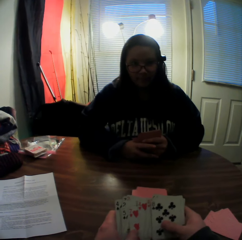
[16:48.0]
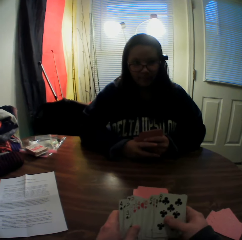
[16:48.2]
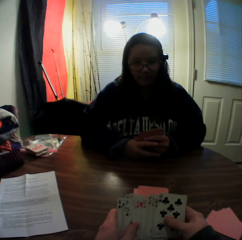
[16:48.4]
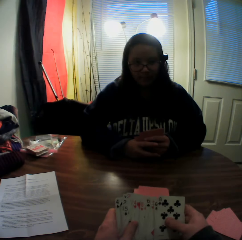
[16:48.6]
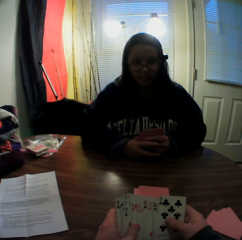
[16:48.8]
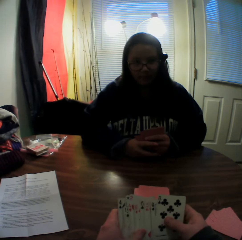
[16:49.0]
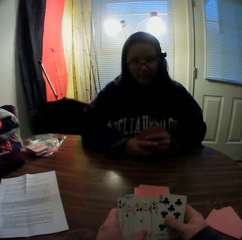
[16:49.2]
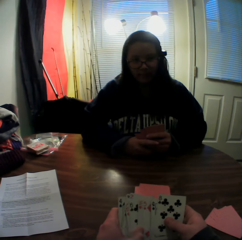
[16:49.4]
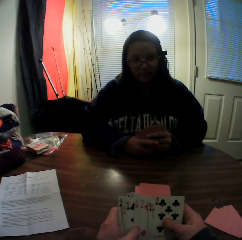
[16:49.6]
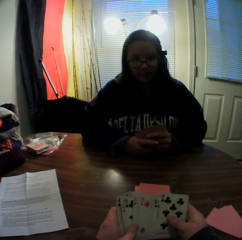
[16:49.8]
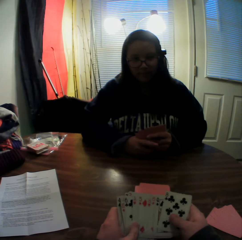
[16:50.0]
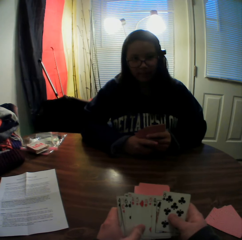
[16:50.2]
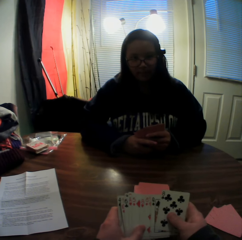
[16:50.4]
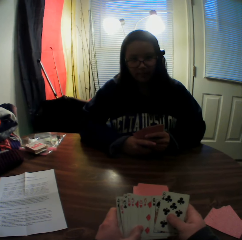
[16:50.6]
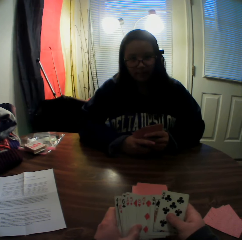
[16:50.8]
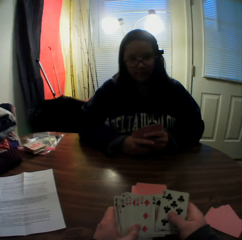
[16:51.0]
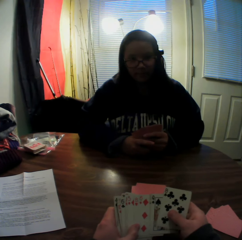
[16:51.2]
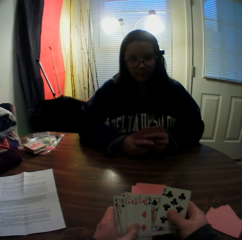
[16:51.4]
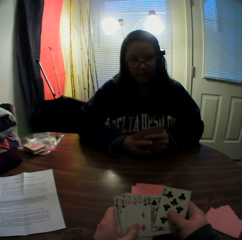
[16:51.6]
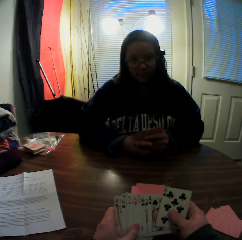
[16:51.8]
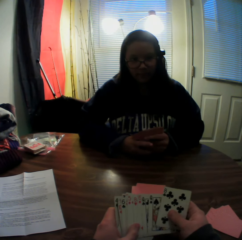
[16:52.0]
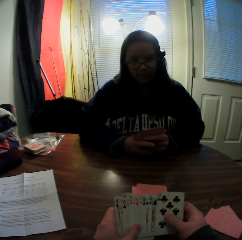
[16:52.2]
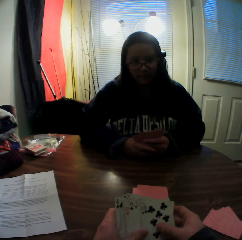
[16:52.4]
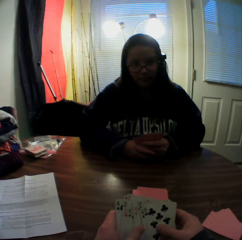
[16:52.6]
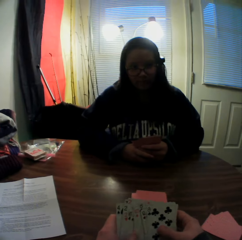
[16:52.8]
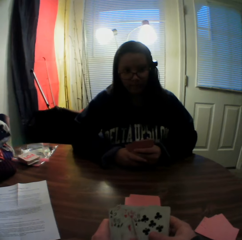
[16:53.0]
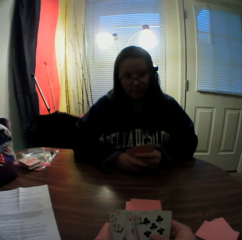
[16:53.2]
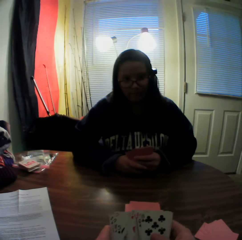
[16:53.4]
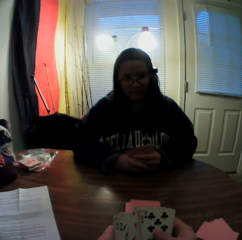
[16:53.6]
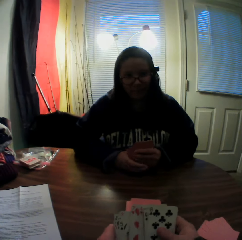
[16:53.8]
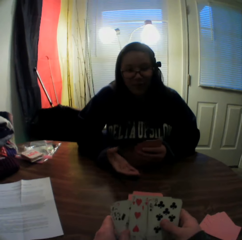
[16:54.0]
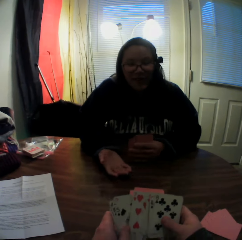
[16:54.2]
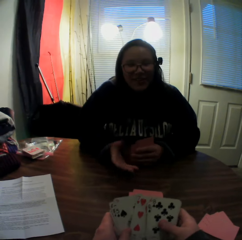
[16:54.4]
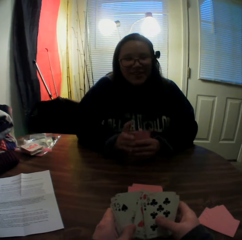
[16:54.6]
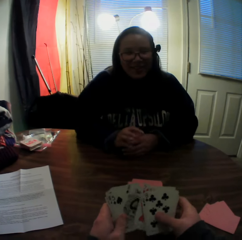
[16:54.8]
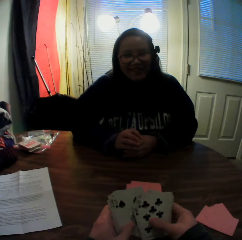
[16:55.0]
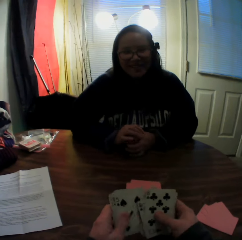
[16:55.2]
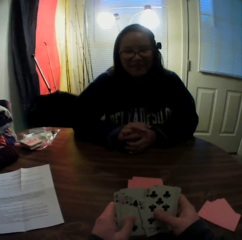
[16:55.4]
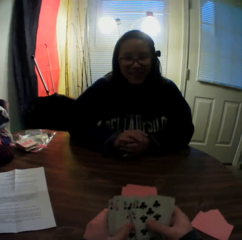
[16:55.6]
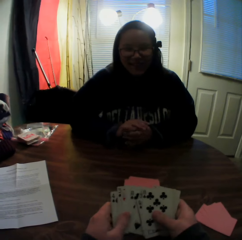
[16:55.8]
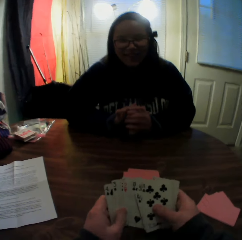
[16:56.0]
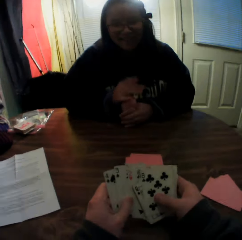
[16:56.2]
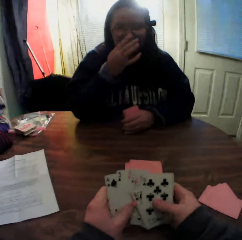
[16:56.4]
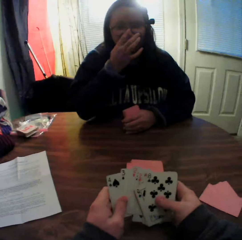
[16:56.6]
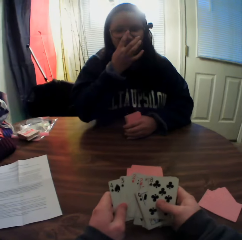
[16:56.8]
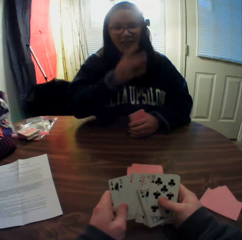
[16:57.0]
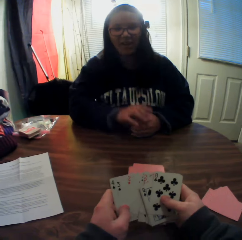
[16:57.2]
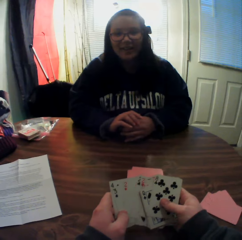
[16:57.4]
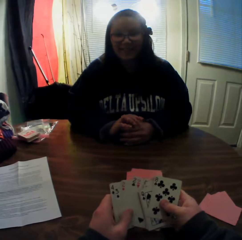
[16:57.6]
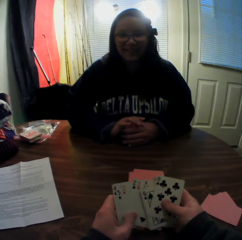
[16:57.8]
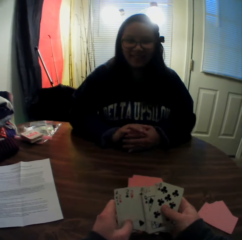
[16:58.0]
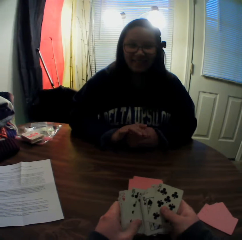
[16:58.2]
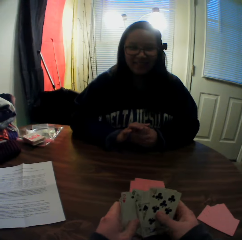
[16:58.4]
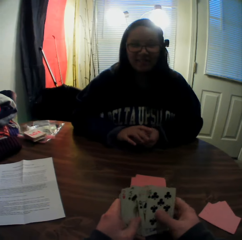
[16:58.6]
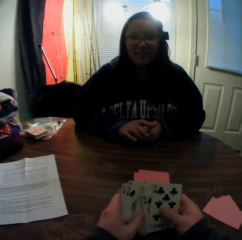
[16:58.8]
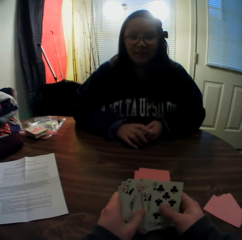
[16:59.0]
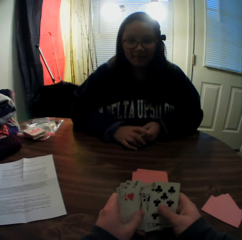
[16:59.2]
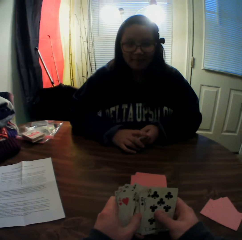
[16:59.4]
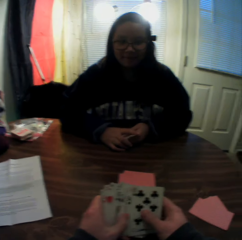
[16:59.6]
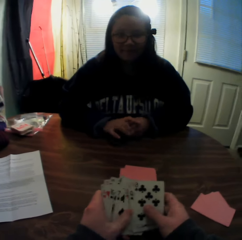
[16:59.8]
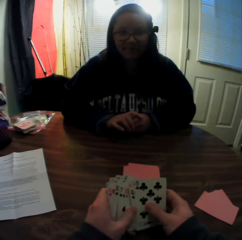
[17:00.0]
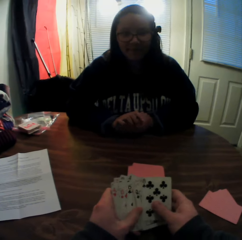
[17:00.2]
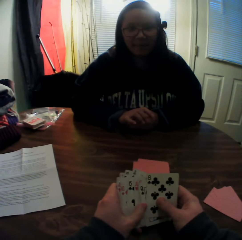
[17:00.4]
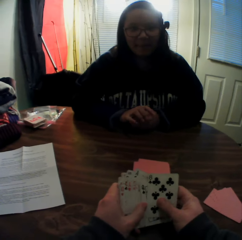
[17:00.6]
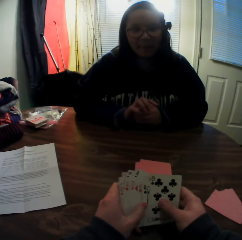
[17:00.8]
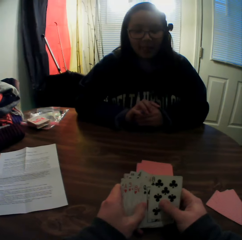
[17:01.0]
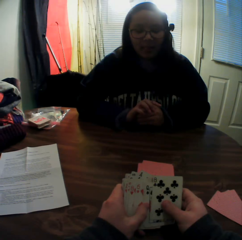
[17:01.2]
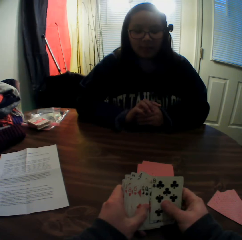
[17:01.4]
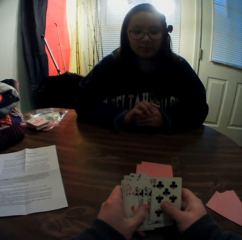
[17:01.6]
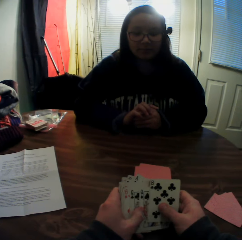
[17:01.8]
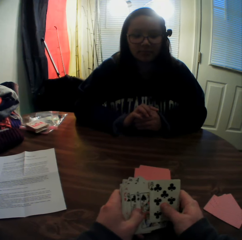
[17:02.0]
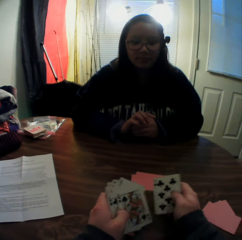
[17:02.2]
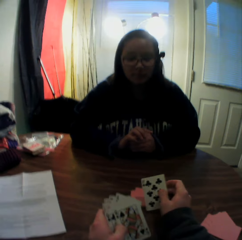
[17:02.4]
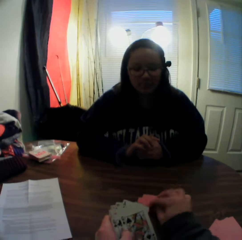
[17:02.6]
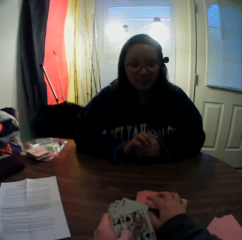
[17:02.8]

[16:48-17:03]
The camera wearer stares at a woman. He inspects the cards. The woman touches her glasses. The camera wearer stares at the woman. He inspects the cards. He picks a card from the stack of cards in his hands with his right hand.

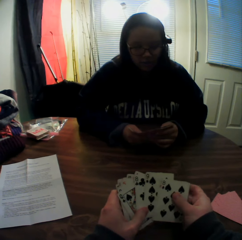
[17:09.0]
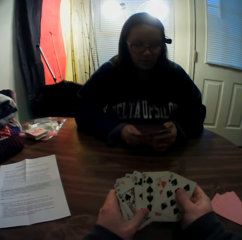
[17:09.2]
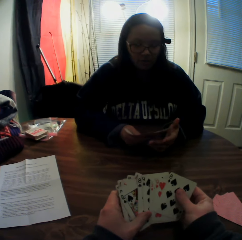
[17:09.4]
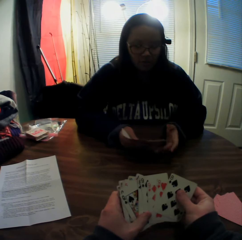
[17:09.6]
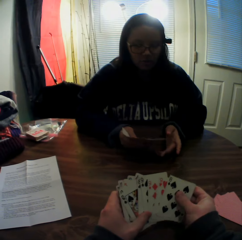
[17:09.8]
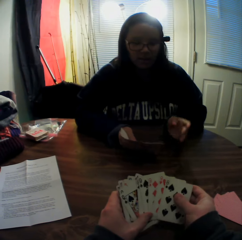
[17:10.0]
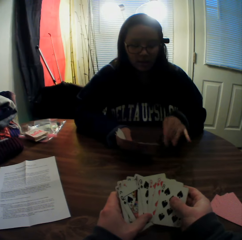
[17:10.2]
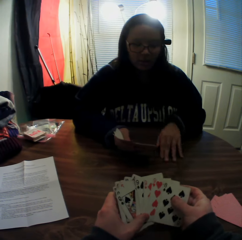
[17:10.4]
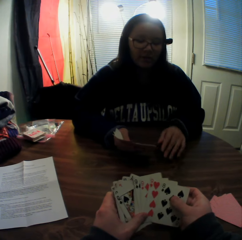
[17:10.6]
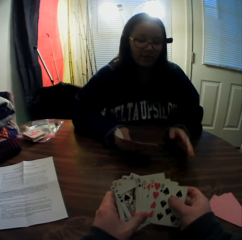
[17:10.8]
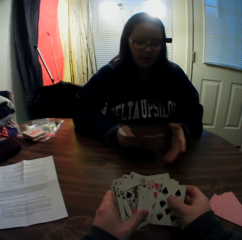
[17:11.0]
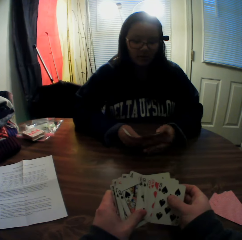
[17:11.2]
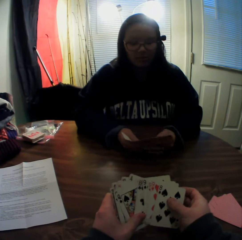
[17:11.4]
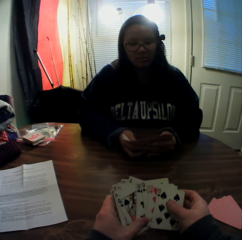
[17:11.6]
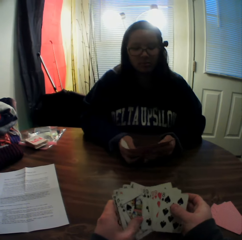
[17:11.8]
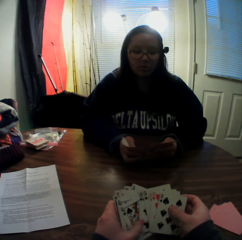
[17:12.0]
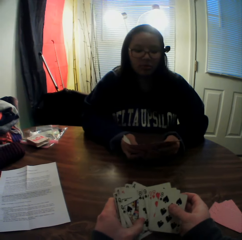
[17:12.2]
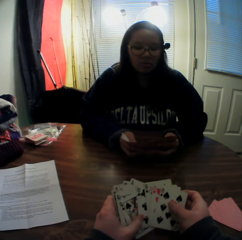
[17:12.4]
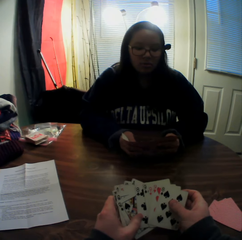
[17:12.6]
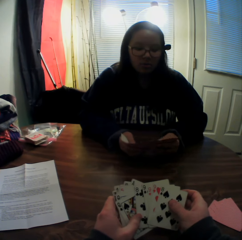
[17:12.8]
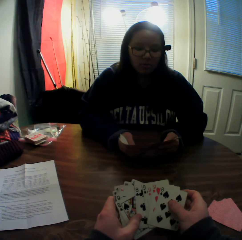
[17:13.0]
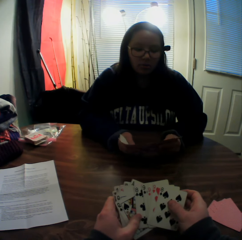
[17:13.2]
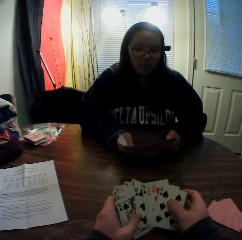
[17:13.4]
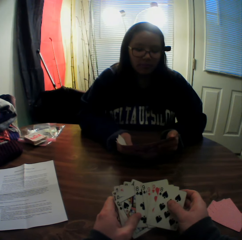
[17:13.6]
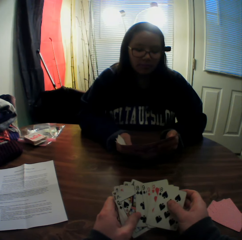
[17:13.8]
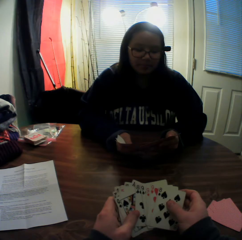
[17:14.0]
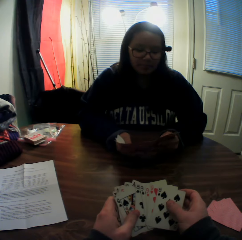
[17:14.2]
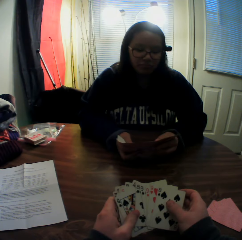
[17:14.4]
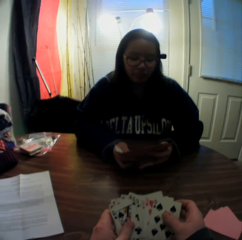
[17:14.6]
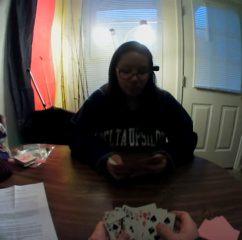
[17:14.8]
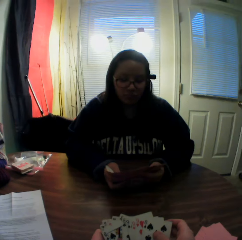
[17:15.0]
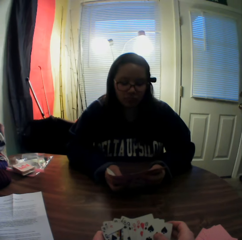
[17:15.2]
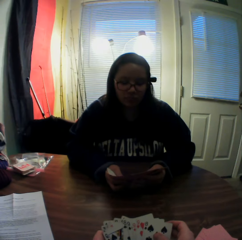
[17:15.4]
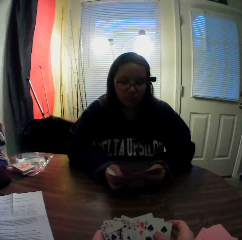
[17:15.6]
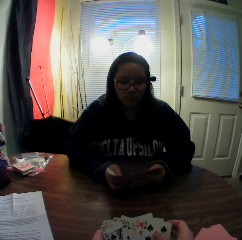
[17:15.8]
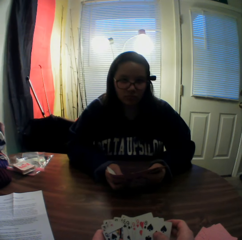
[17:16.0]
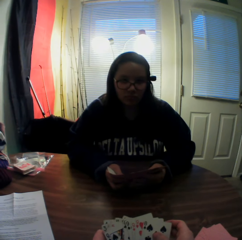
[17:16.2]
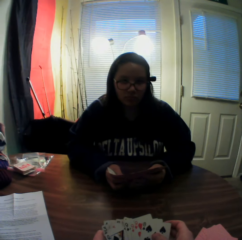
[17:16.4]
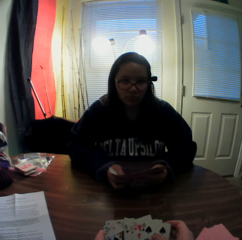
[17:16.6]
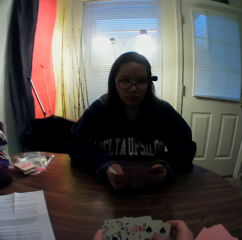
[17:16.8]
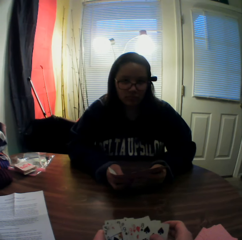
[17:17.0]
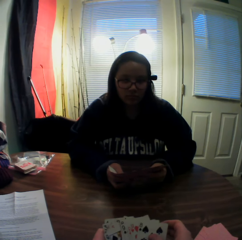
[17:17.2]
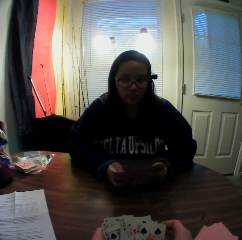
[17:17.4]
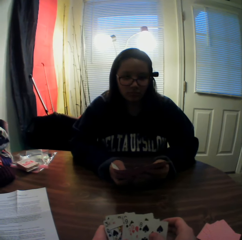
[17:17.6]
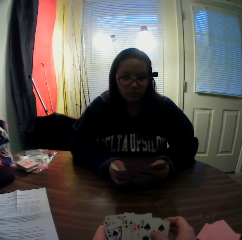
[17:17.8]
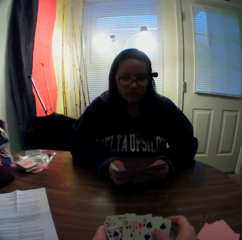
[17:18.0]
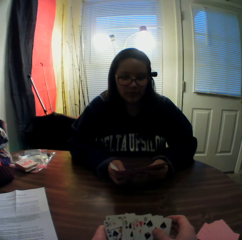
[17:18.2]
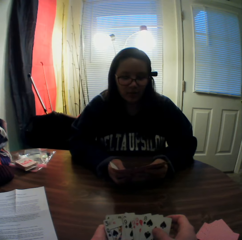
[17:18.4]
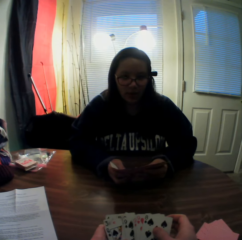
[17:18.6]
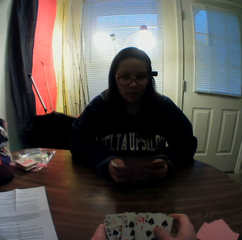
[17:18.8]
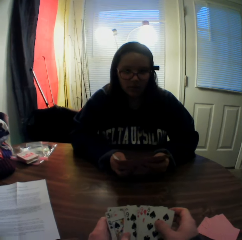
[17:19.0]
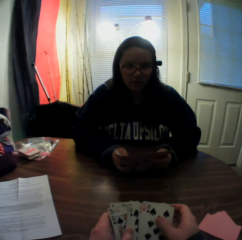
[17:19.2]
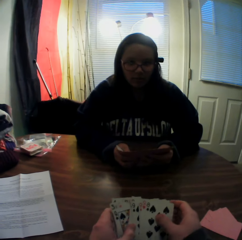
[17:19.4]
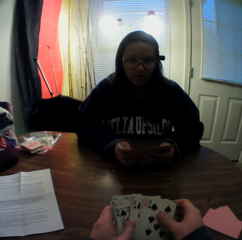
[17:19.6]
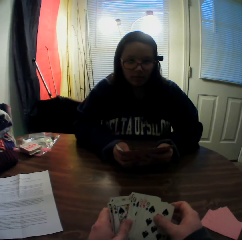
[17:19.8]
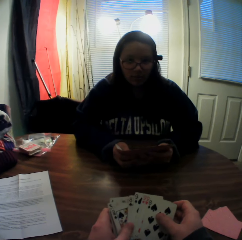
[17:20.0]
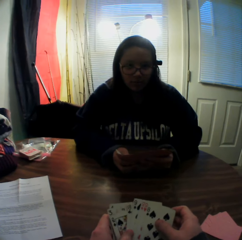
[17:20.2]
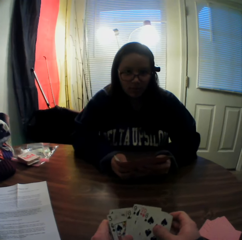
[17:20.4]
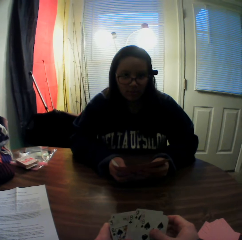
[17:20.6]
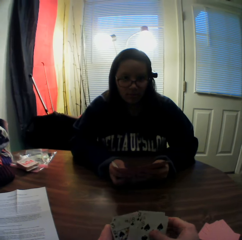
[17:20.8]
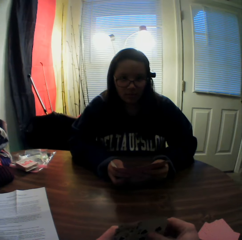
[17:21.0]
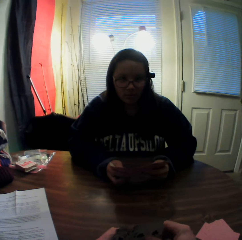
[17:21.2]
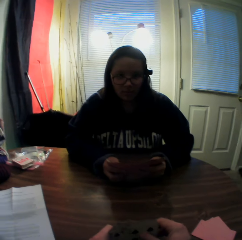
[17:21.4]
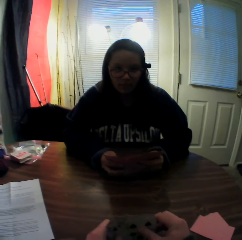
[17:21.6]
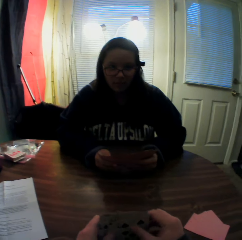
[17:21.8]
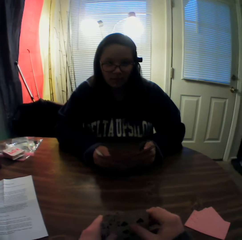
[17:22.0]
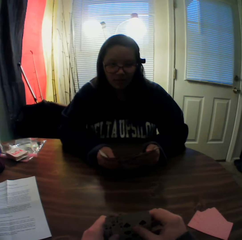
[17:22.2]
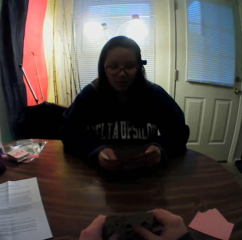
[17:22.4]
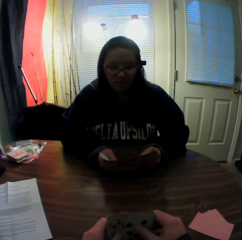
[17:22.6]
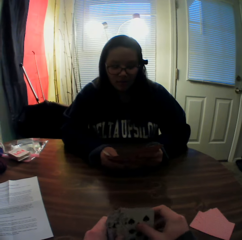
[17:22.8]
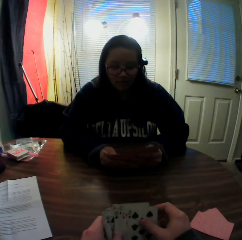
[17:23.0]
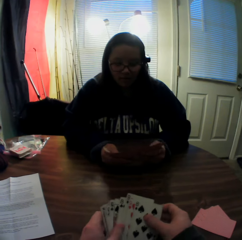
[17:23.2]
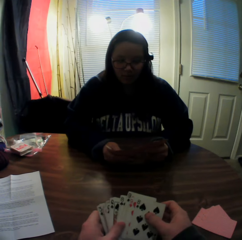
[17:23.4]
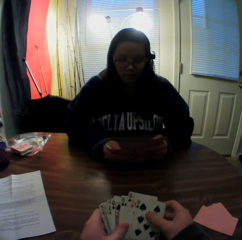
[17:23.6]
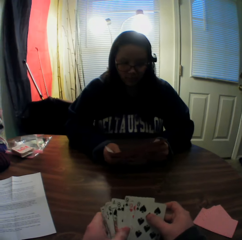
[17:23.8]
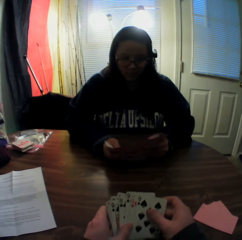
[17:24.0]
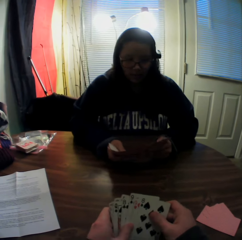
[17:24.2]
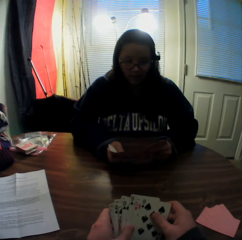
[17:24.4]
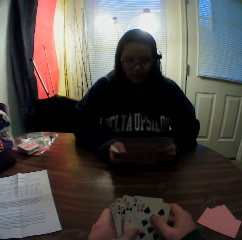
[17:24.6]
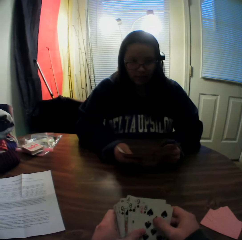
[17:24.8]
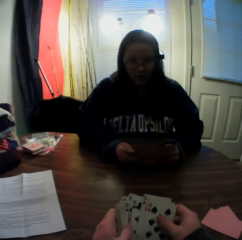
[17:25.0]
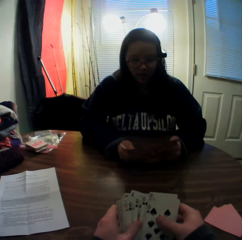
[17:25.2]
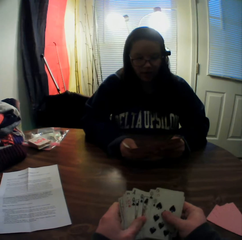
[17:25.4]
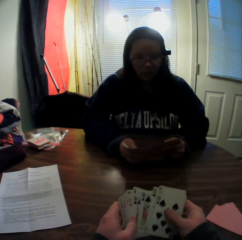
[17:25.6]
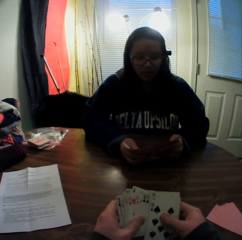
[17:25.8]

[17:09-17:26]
A woman stares at the table. The camera wearer inspects the cards. They stare at the woman. They inspect the cards. They stare at the woman. They inspect the cards.
